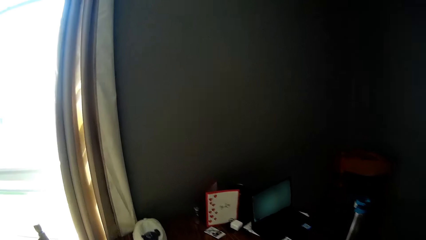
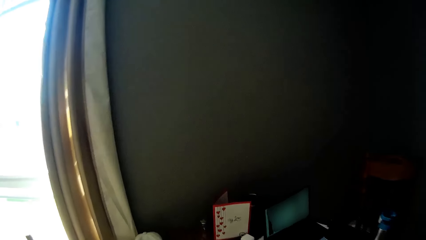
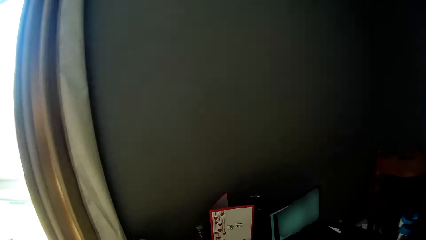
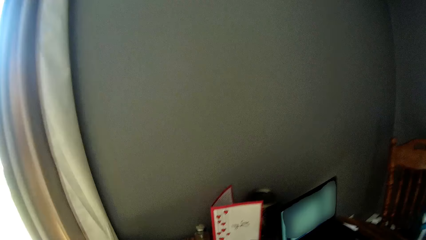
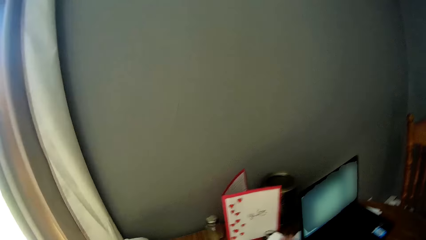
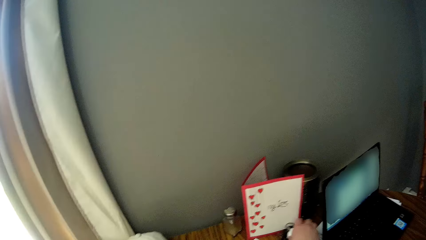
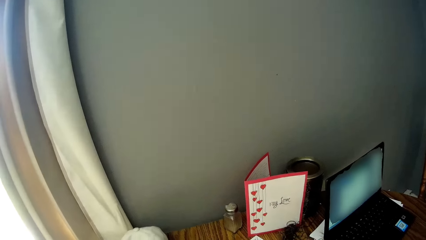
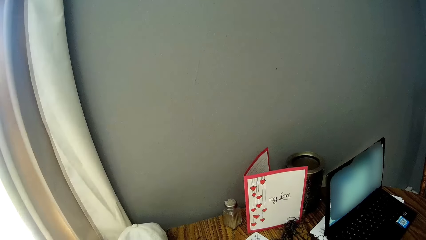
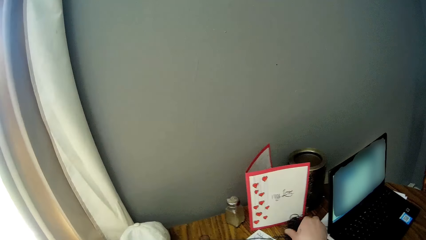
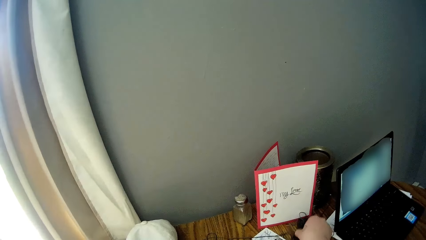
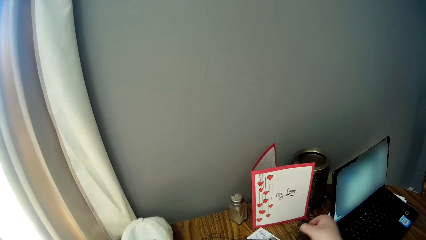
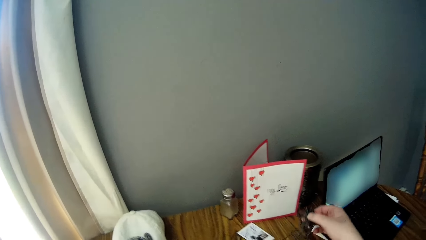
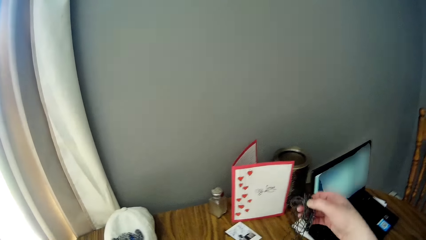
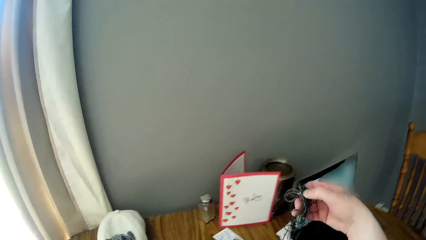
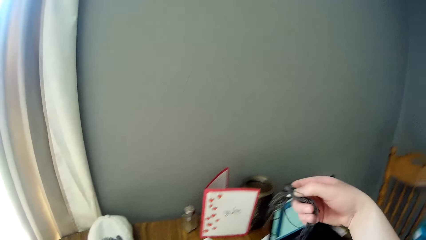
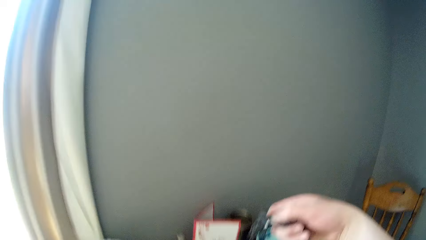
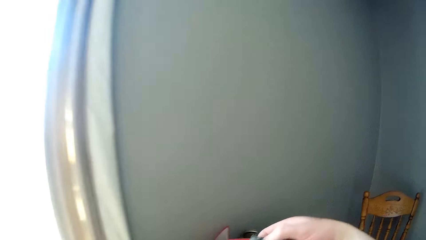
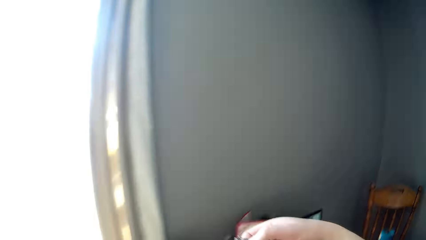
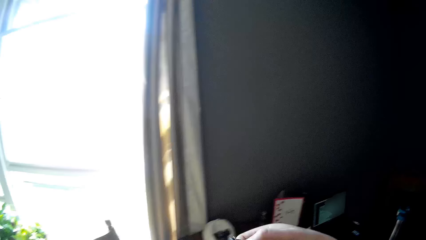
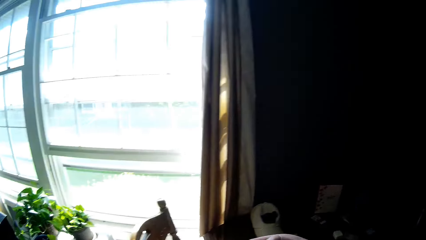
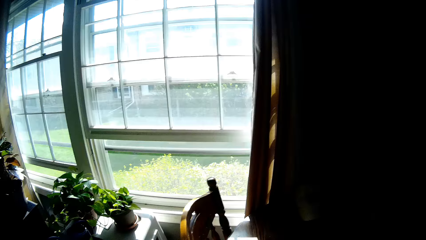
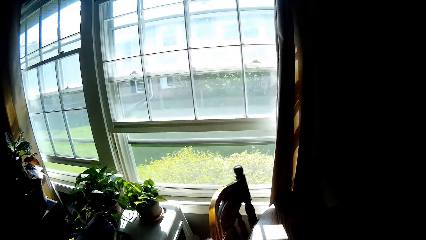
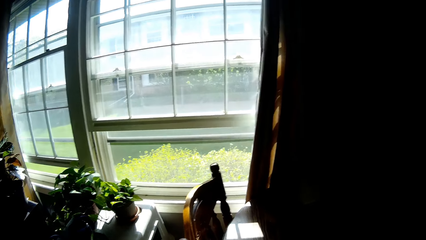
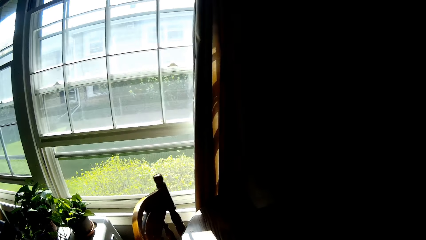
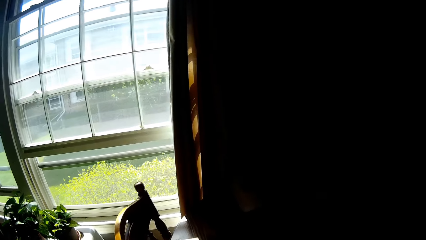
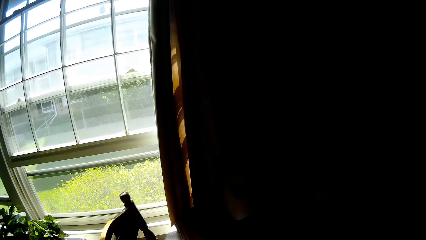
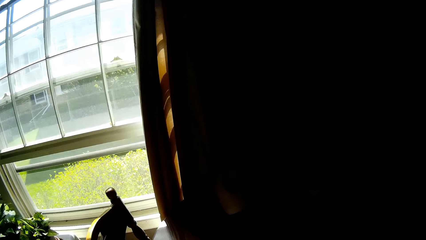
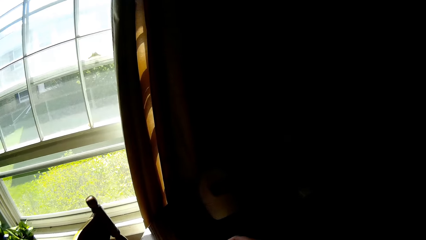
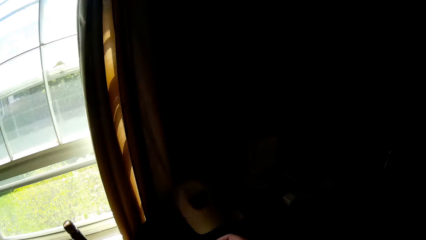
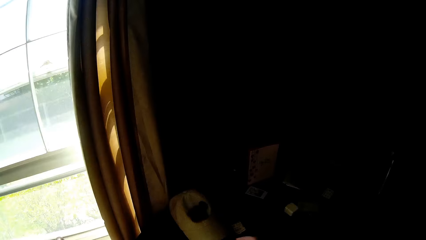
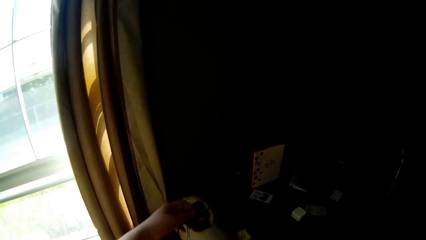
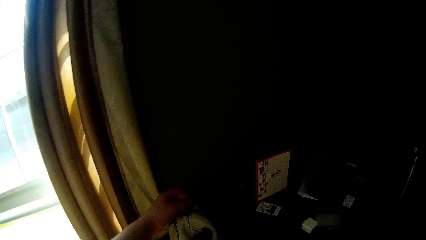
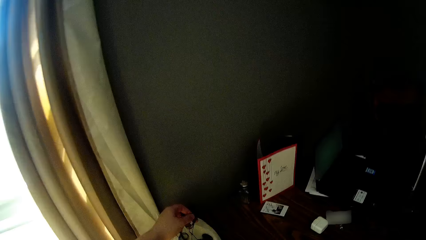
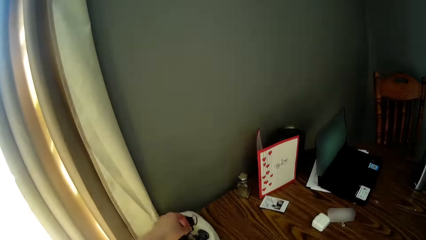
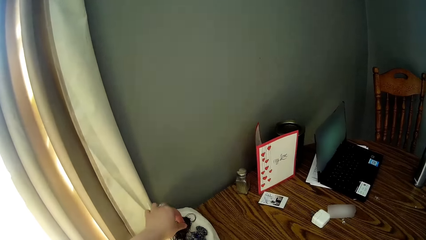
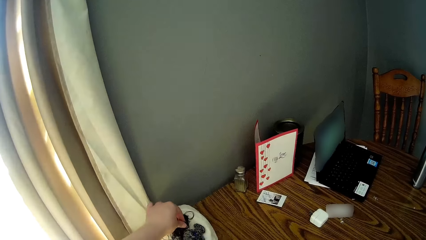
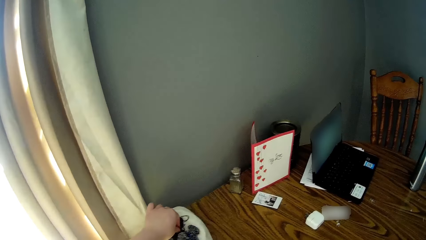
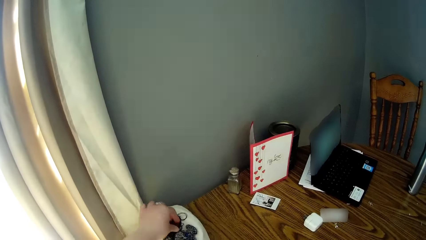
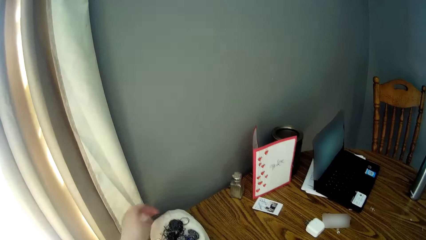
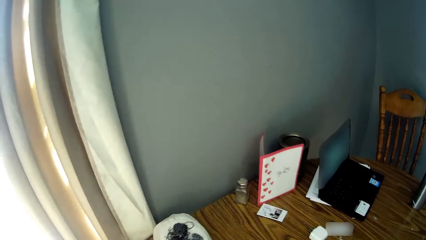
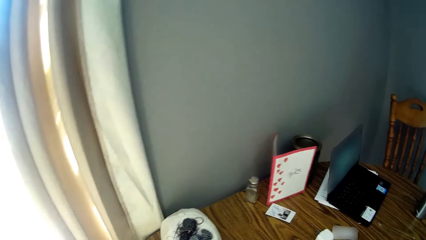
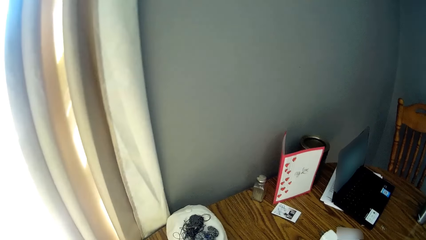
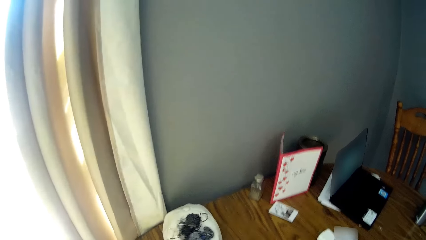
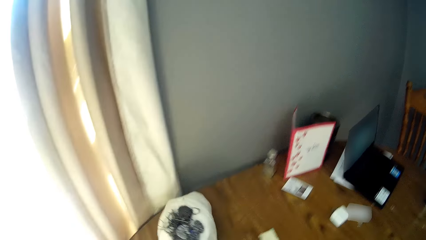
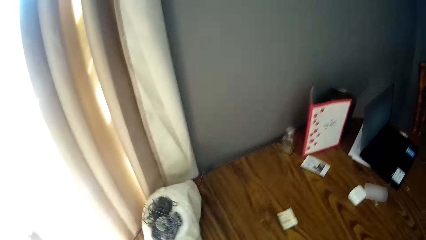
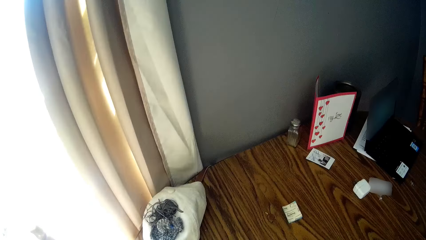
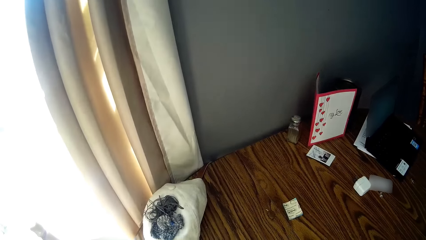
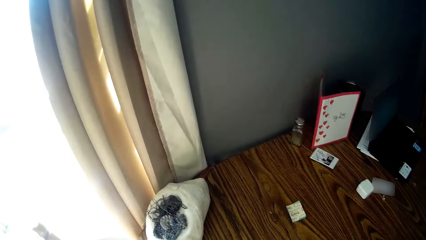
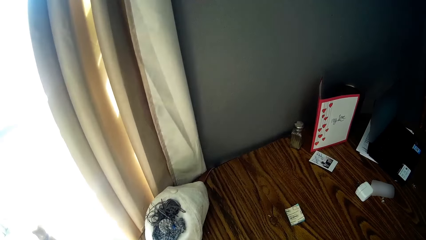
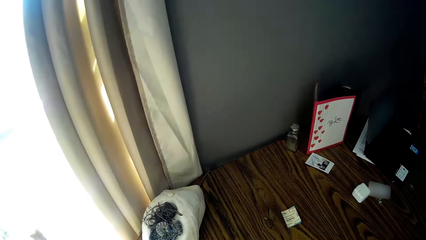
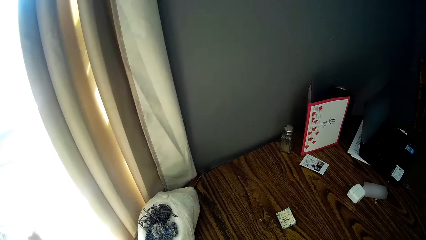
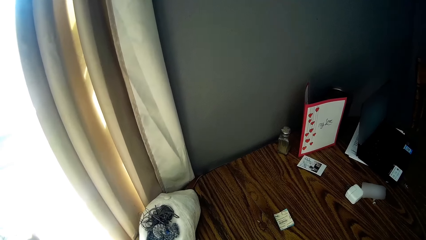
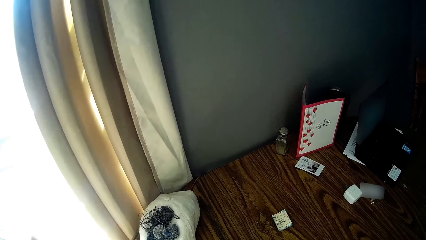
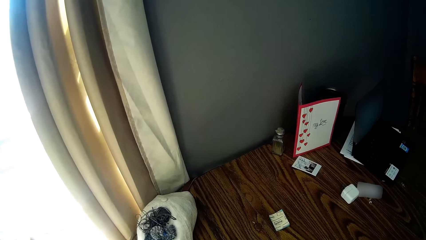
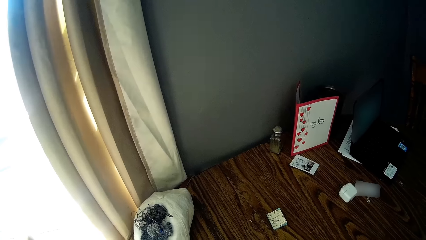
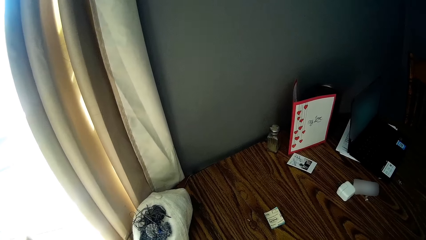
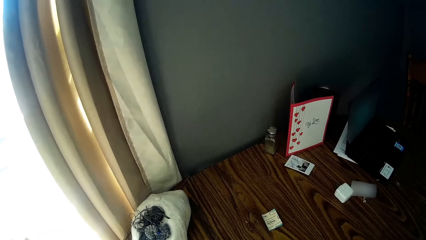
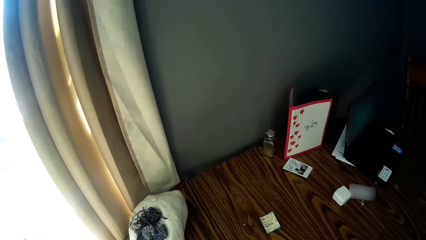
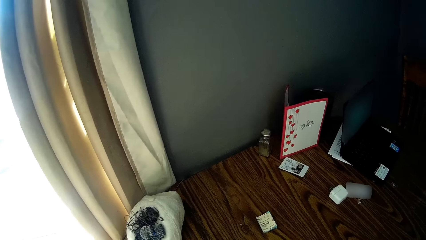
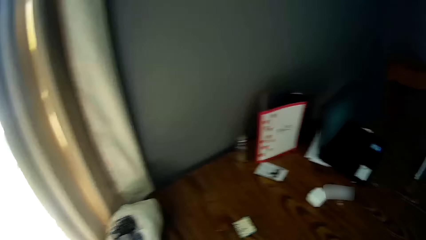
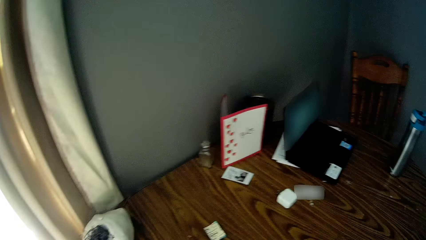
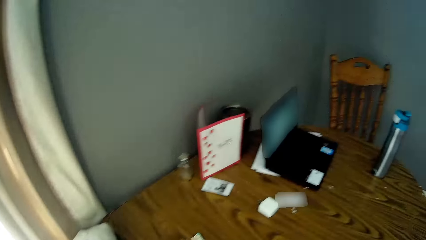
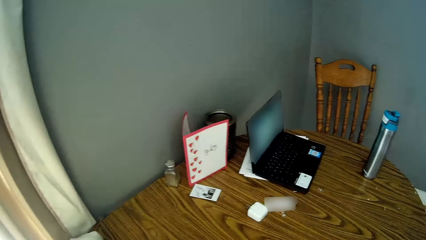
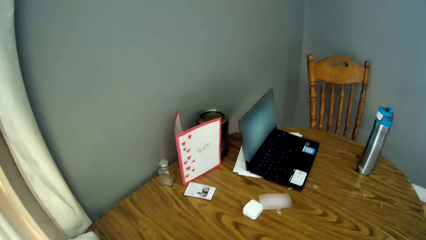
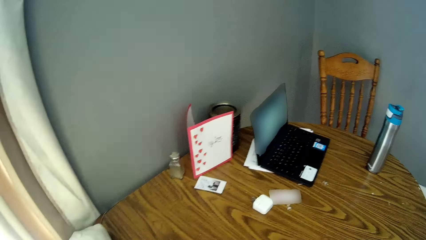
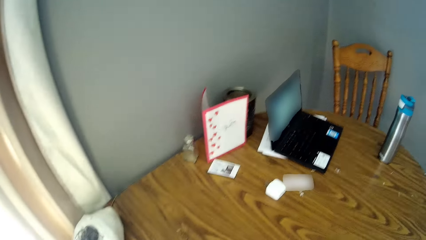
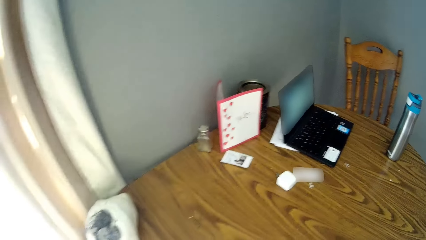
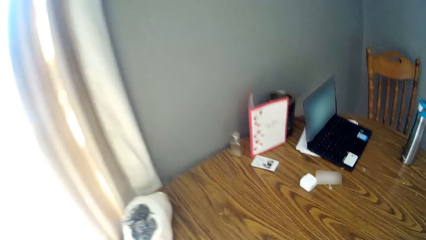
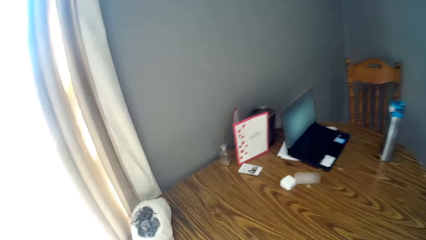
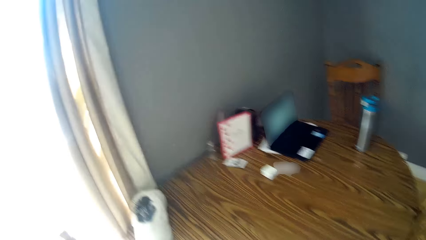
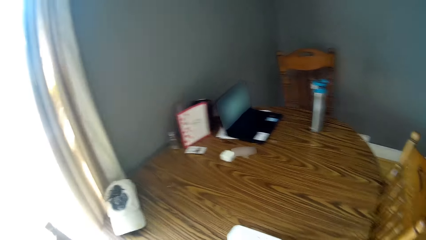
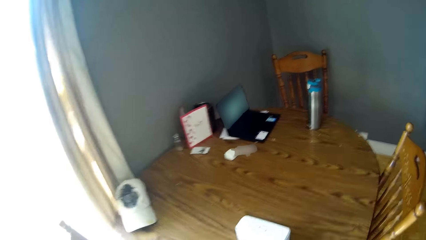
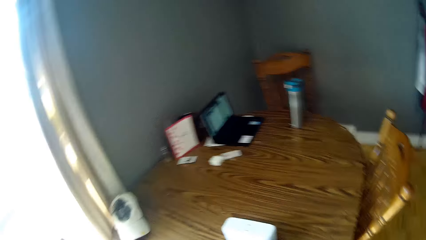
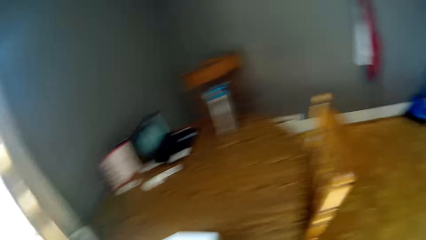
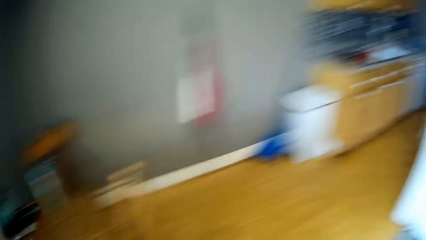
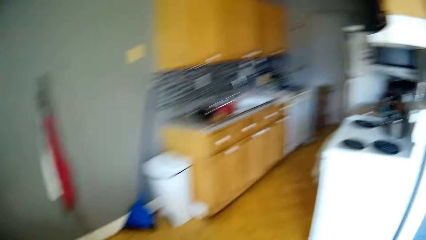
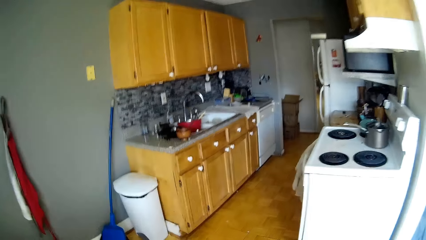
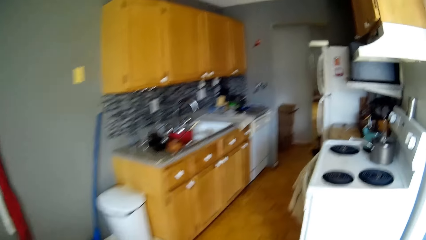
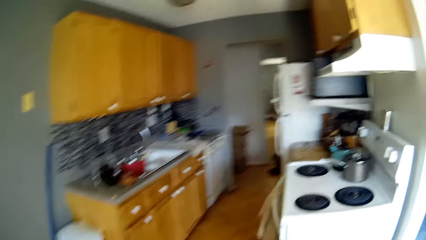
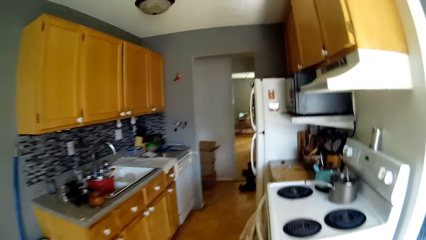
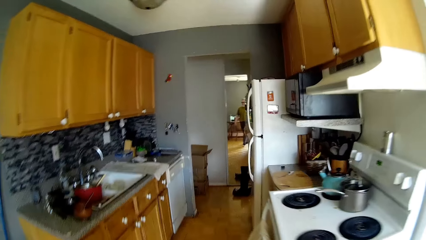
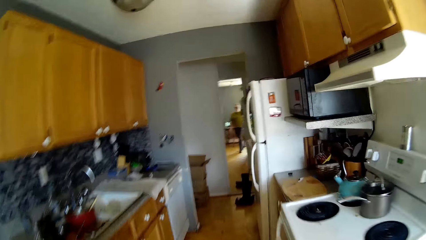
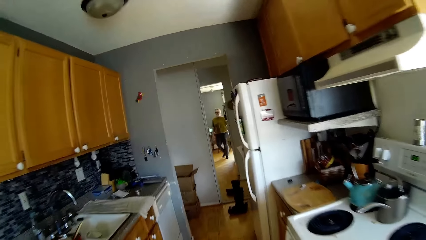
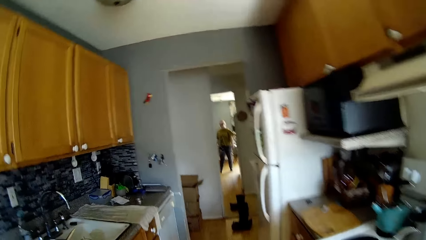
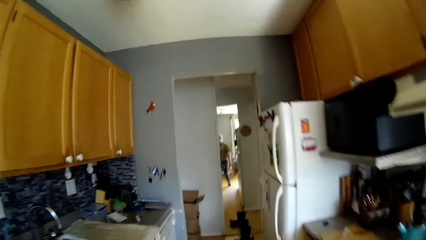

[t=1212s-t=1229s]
The camera wearer picks something. She drops something. She picks a wire on the table with her left hand. She looks around. She drops the wire on the cap with her left hand. She moves something. She adjusts something. She walks around.
